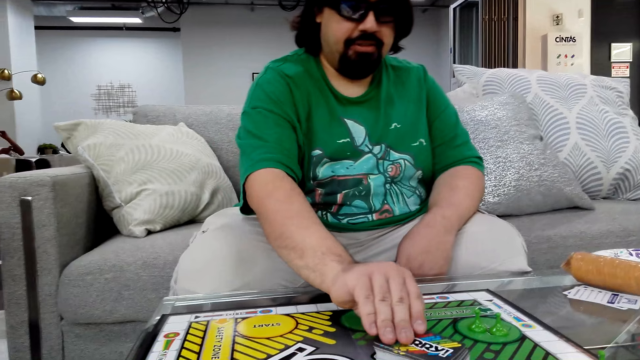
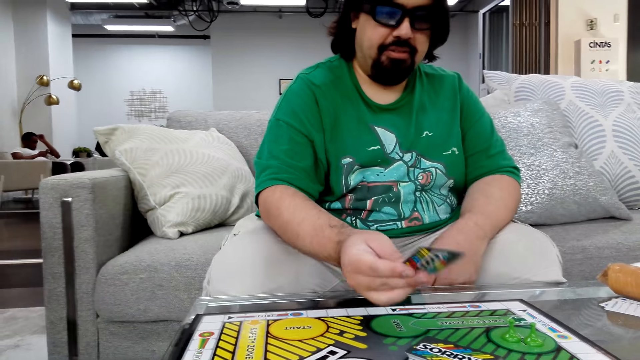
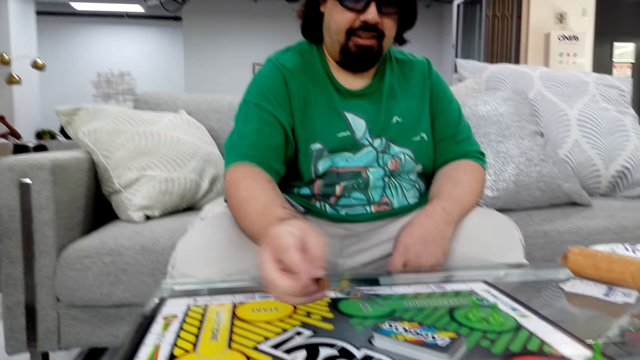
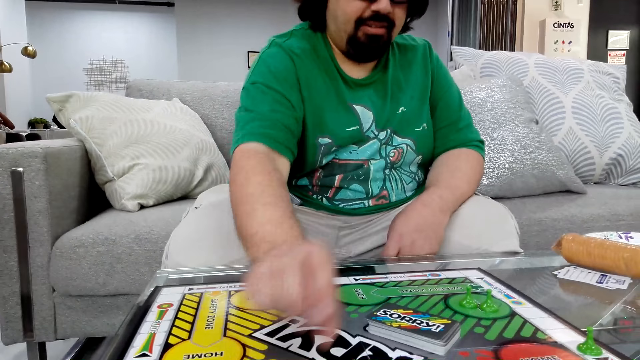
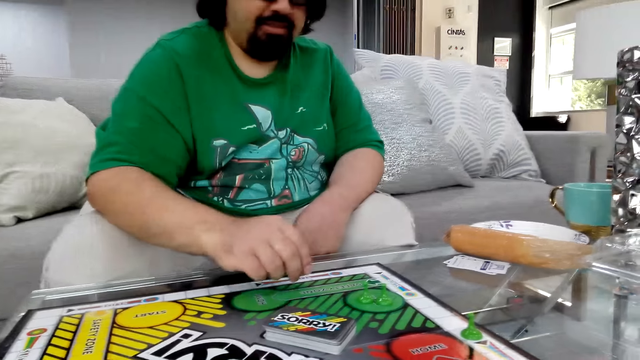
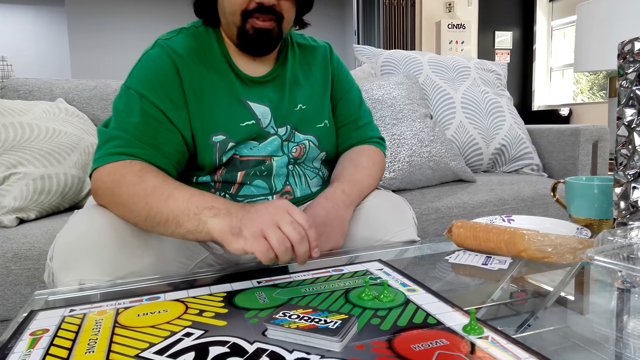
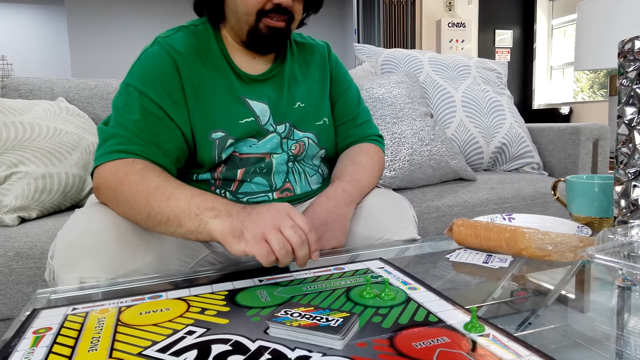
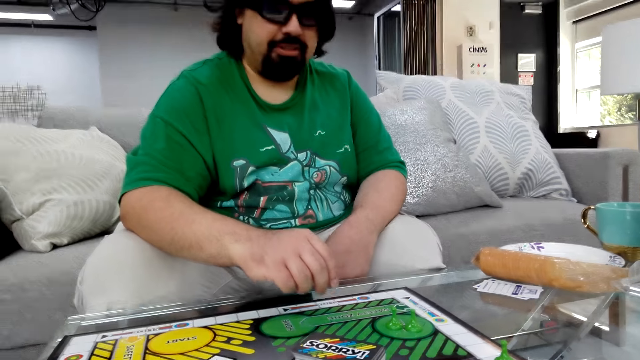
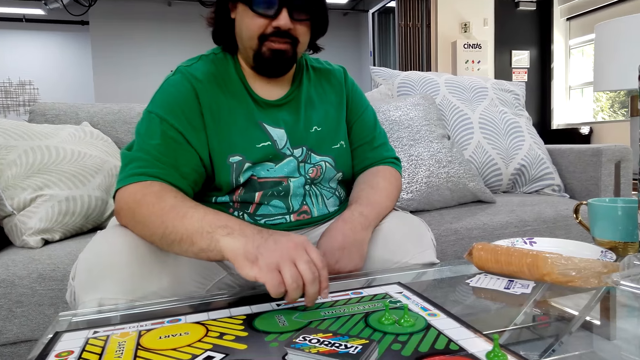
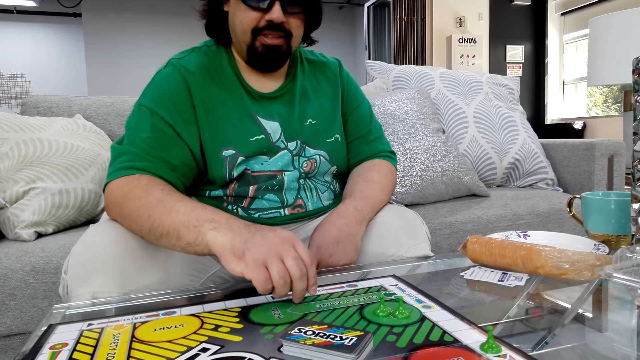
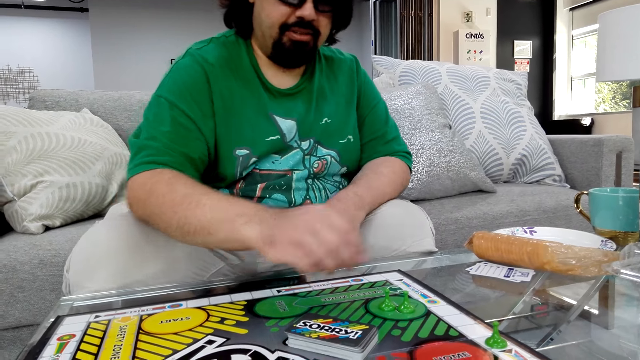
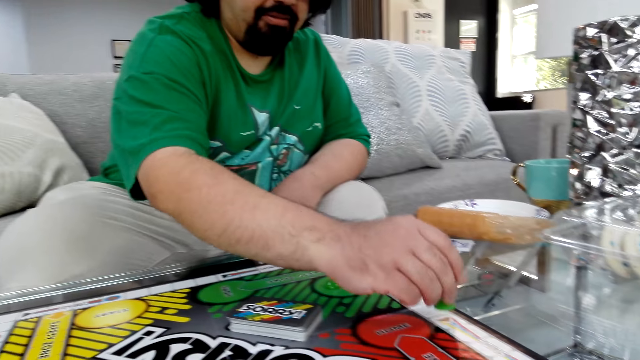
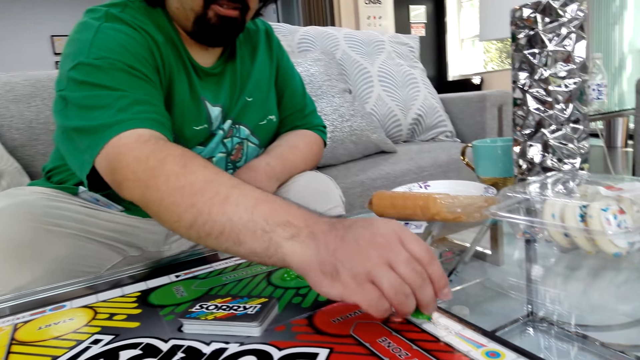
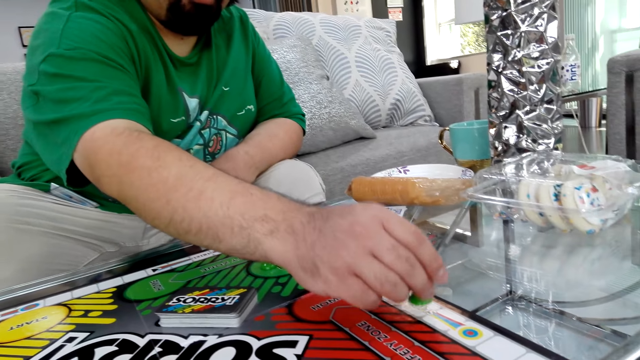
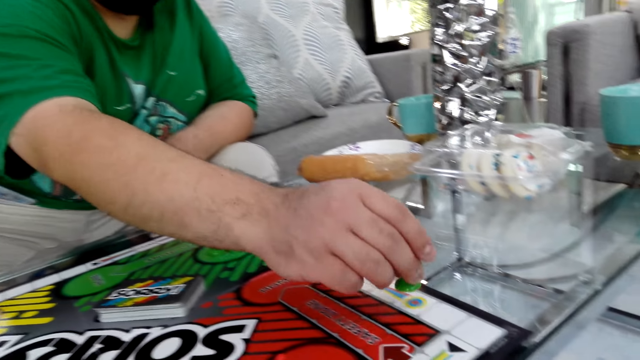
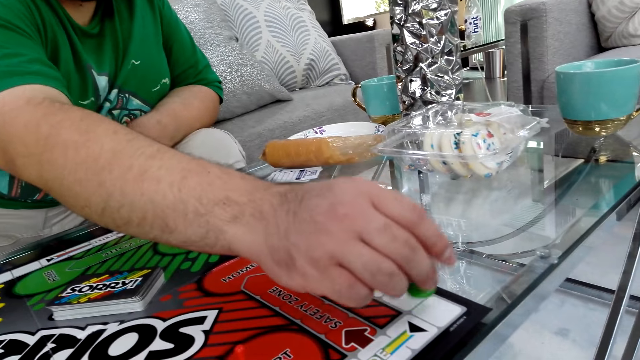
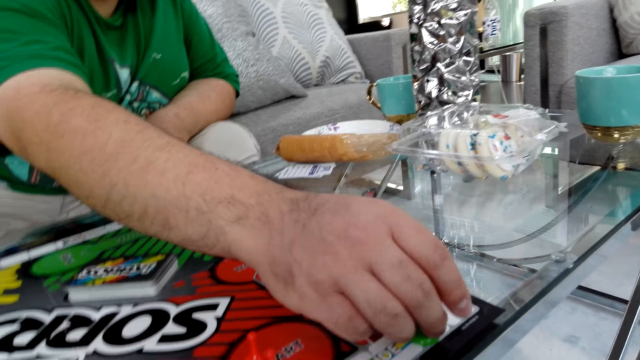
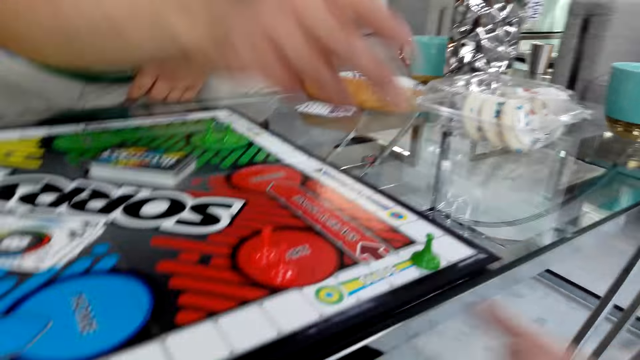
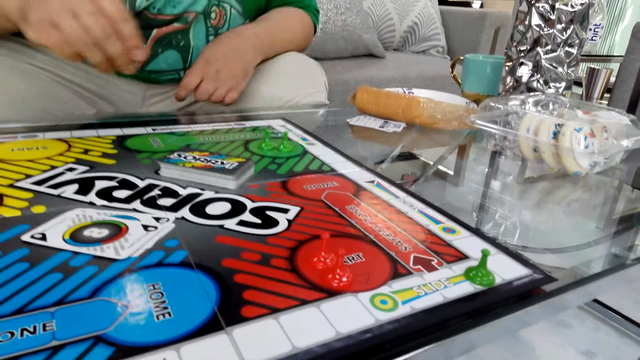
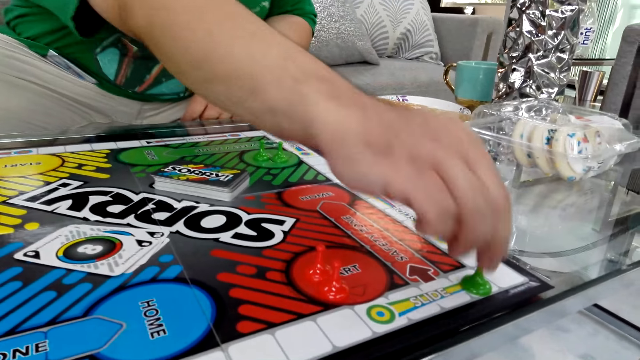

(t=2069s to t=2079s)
A man picks up the poker card from the table. The man plays the sorry game. The man puts the poker card on the table. The man moves the poker card on the table.

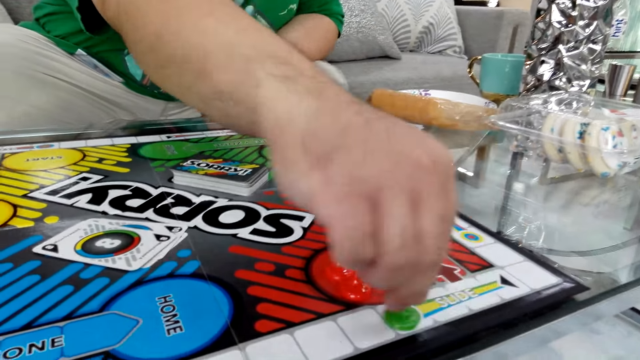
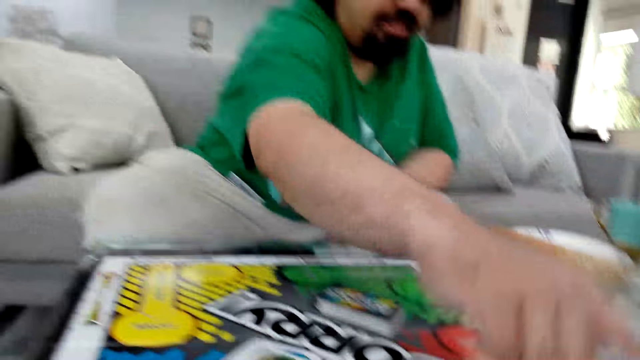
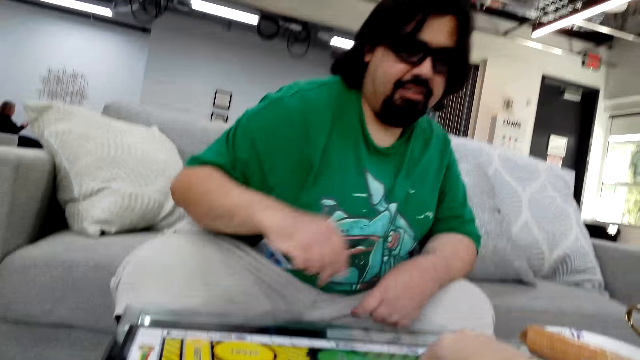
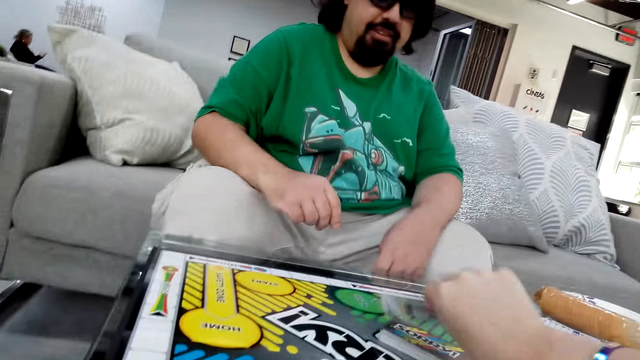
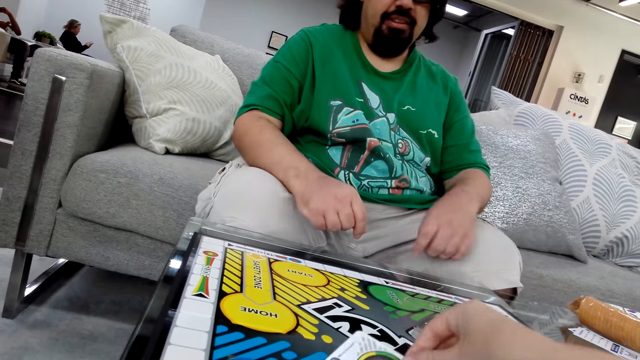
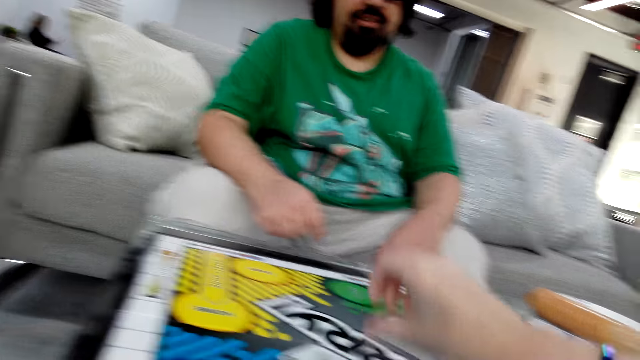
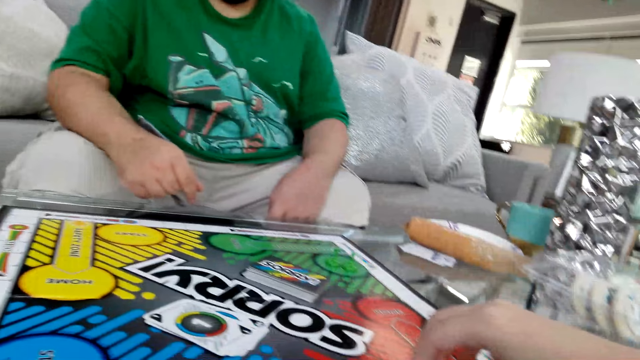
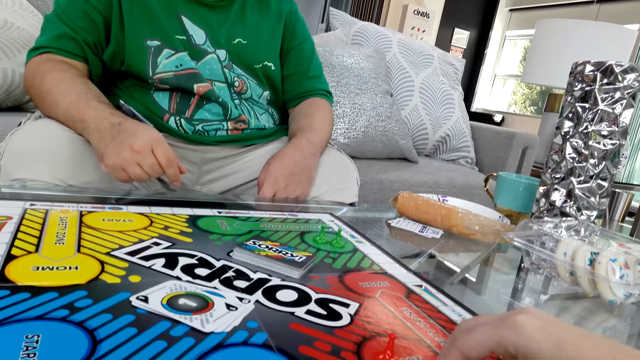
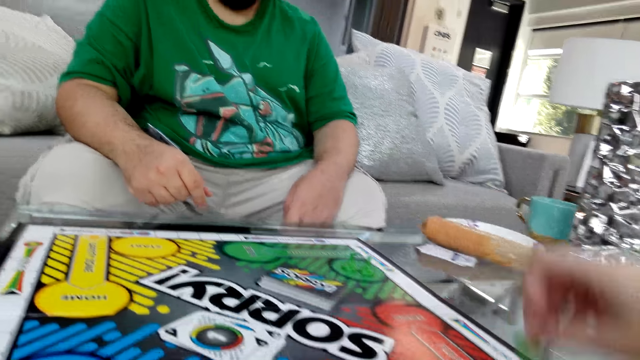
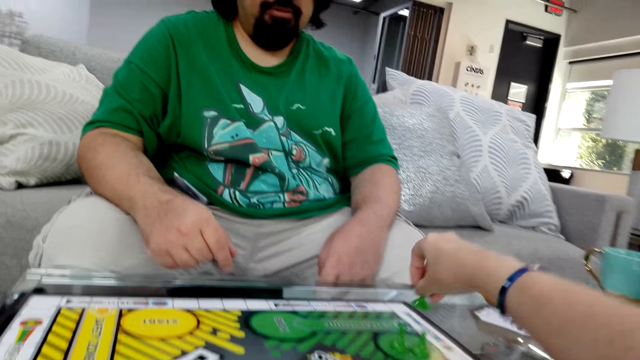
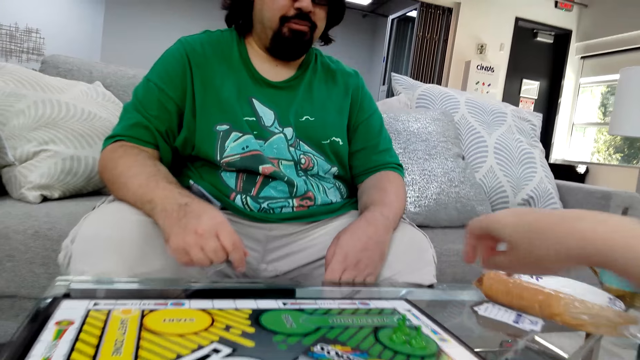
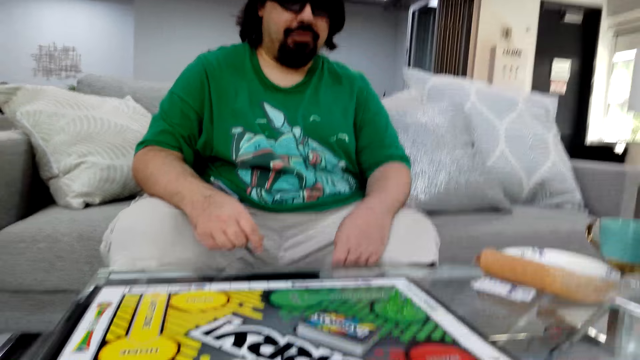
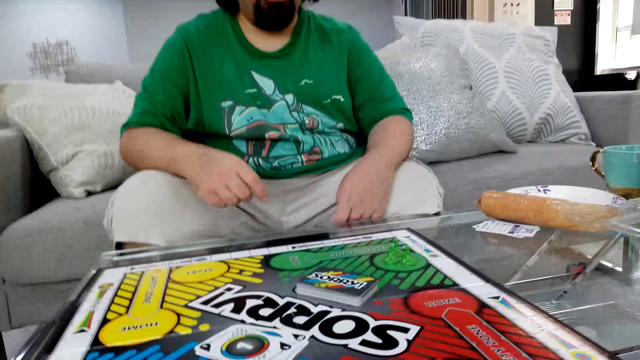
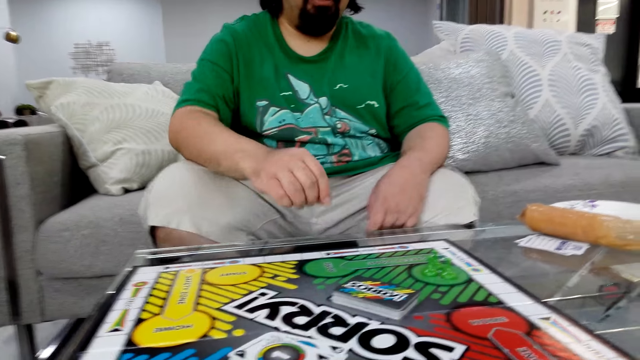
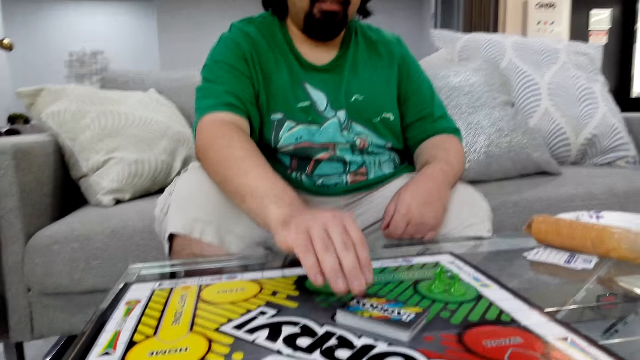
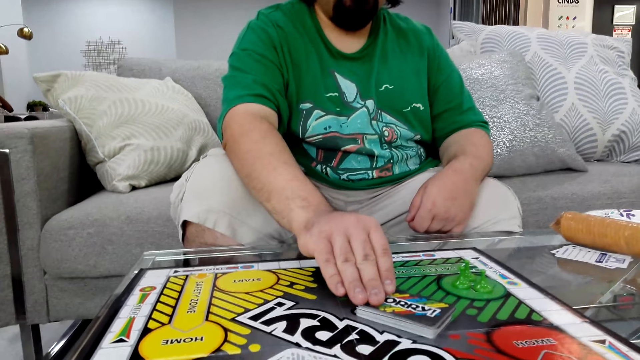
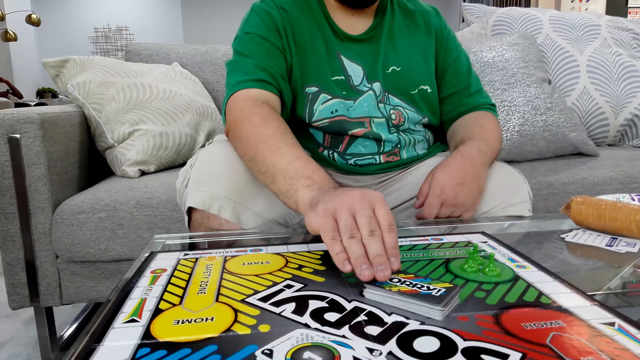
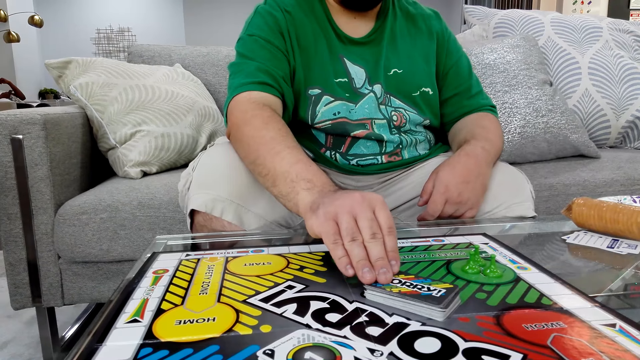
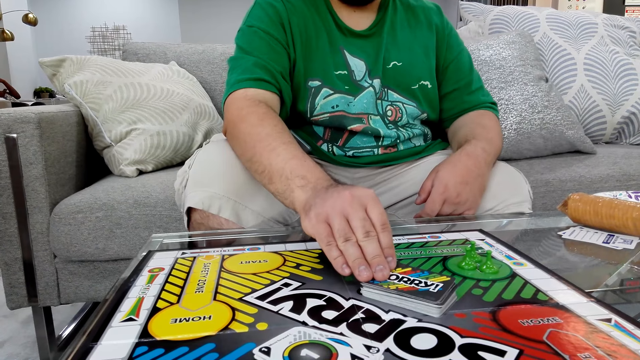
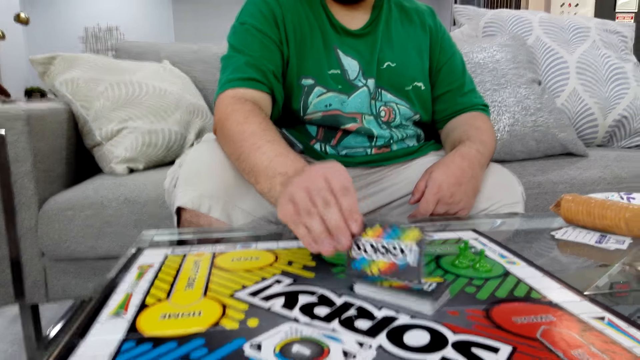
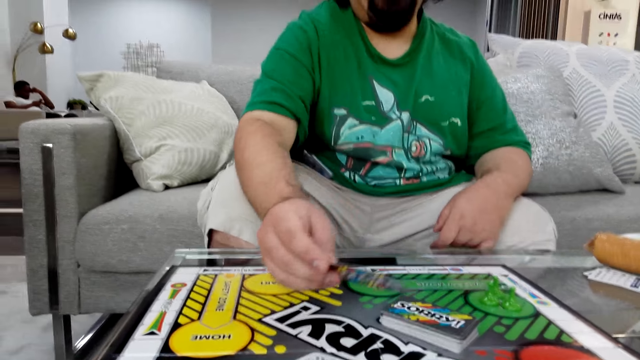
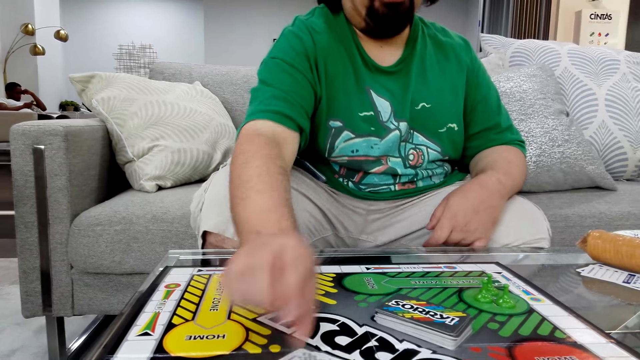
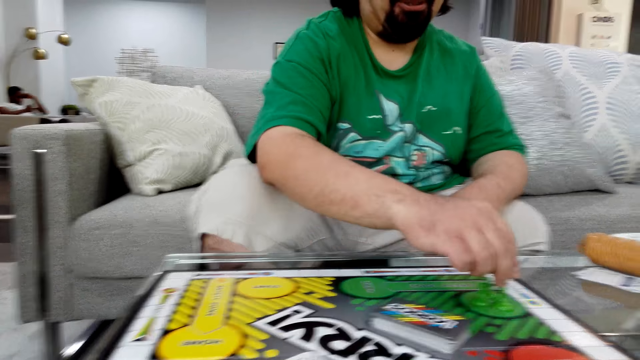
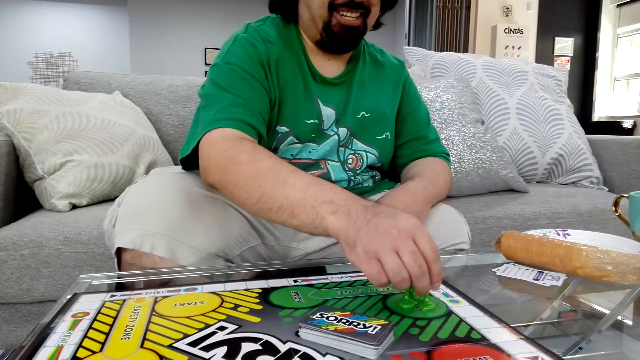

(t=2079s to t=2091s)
The camera wearer holds a poker card with her right hand. She plays the sorry game. She puts the poker piece on the table. A man plays the sorry game. The man picks up the poker card from the table.
